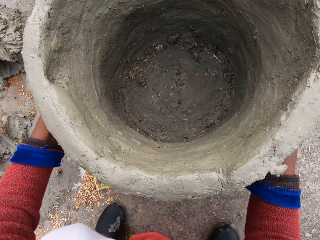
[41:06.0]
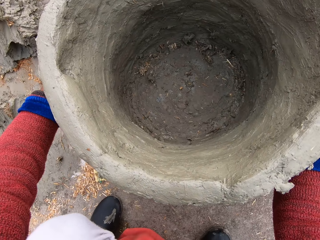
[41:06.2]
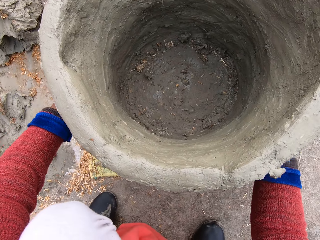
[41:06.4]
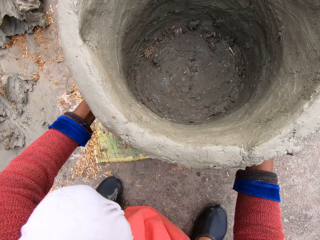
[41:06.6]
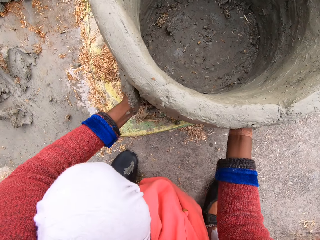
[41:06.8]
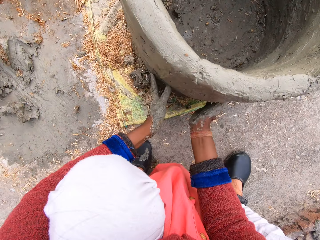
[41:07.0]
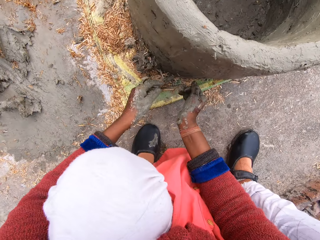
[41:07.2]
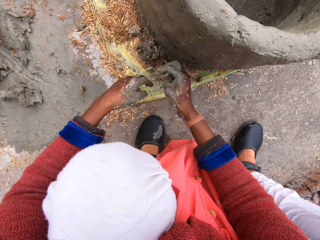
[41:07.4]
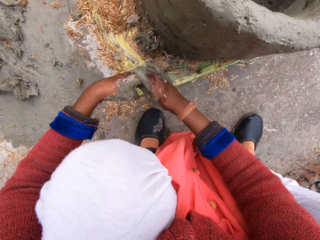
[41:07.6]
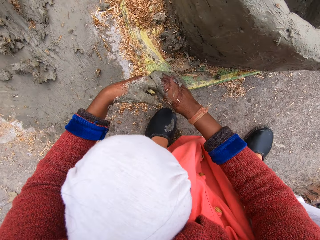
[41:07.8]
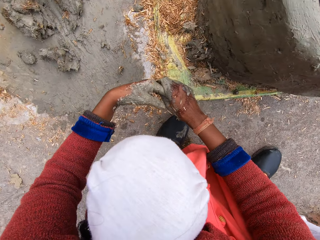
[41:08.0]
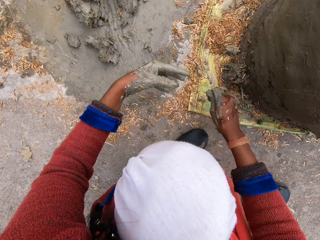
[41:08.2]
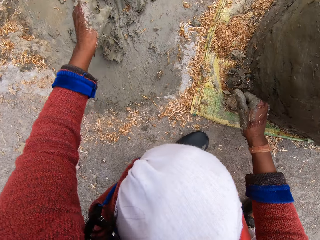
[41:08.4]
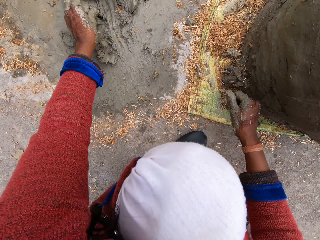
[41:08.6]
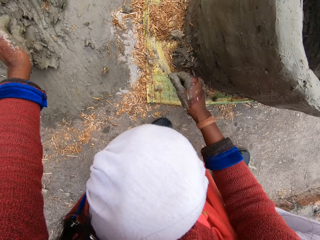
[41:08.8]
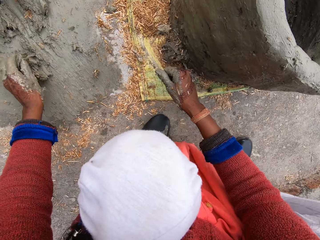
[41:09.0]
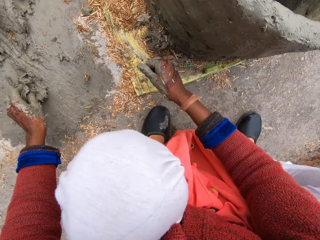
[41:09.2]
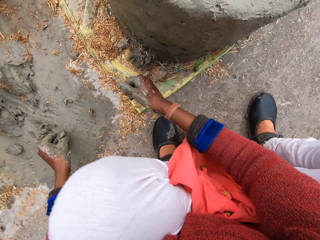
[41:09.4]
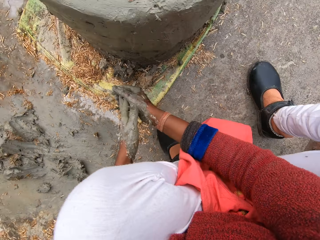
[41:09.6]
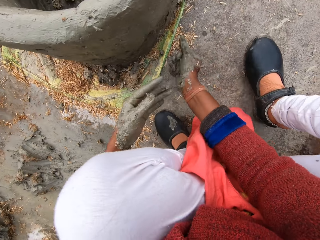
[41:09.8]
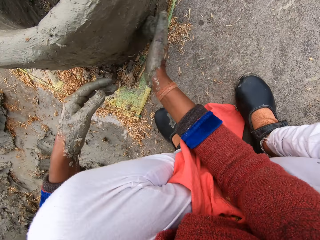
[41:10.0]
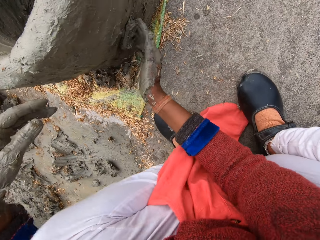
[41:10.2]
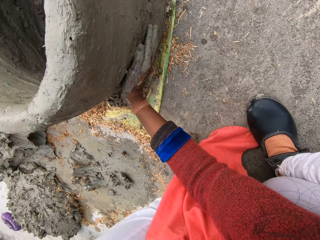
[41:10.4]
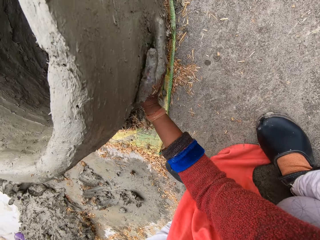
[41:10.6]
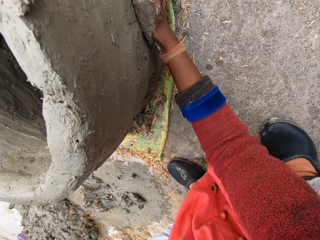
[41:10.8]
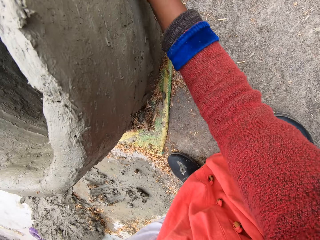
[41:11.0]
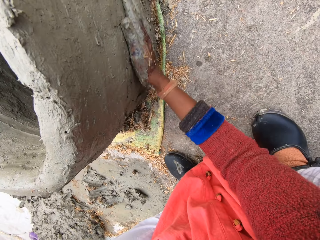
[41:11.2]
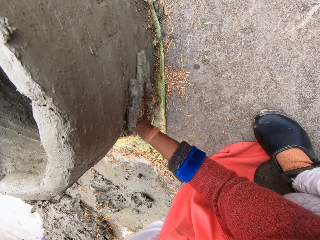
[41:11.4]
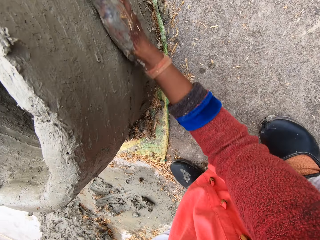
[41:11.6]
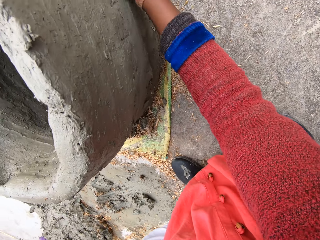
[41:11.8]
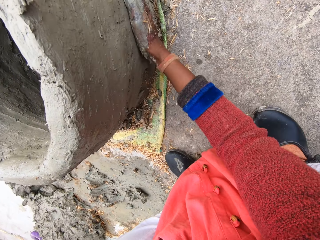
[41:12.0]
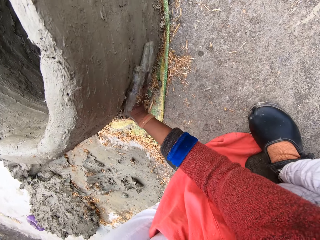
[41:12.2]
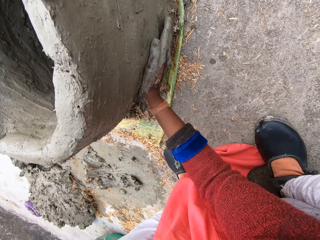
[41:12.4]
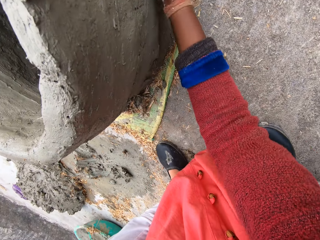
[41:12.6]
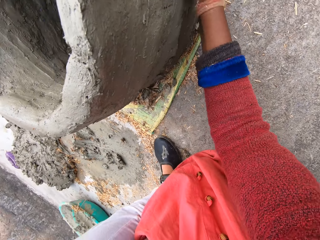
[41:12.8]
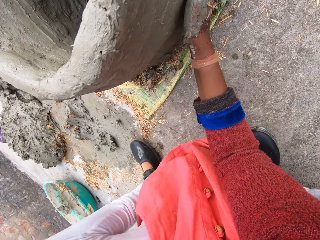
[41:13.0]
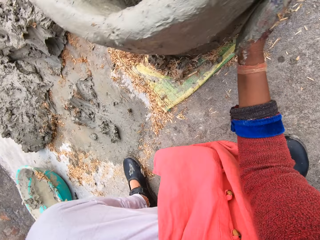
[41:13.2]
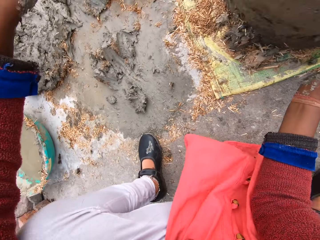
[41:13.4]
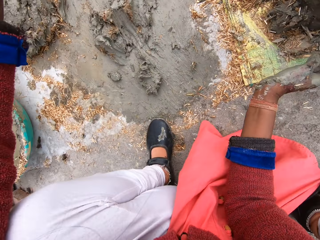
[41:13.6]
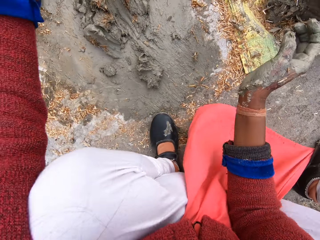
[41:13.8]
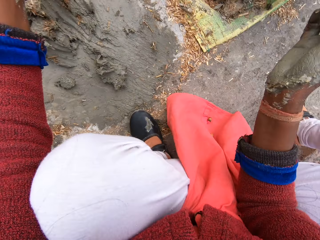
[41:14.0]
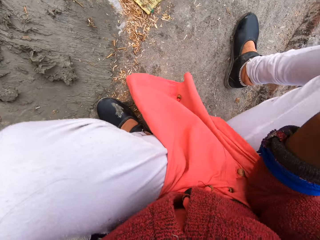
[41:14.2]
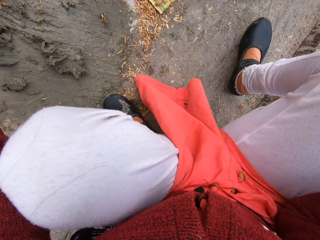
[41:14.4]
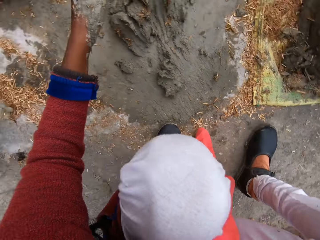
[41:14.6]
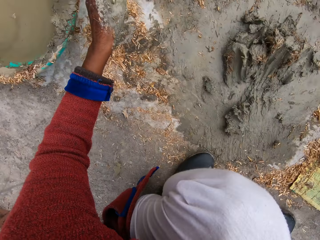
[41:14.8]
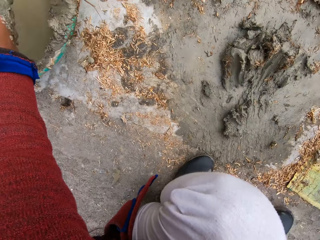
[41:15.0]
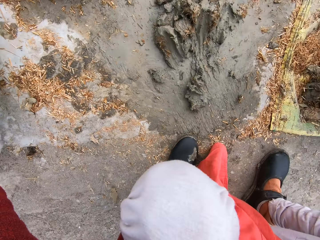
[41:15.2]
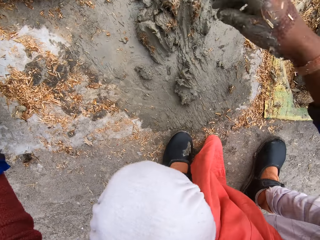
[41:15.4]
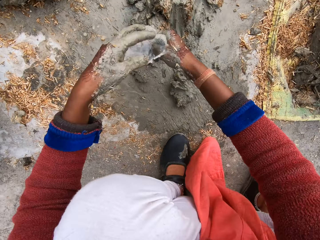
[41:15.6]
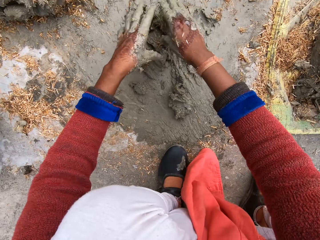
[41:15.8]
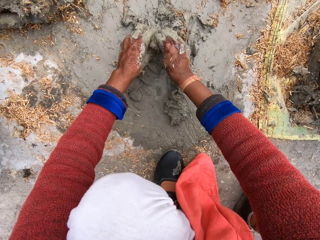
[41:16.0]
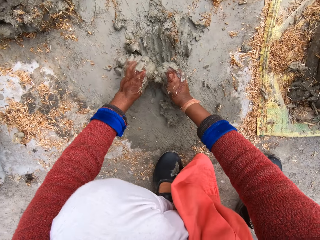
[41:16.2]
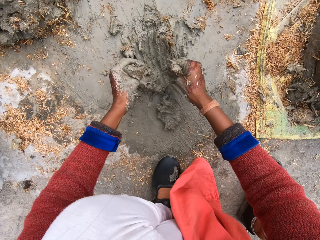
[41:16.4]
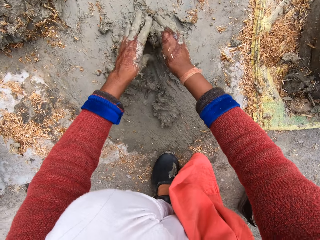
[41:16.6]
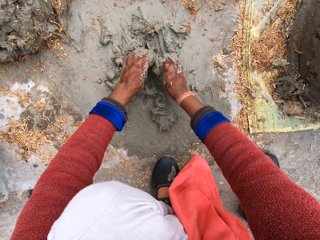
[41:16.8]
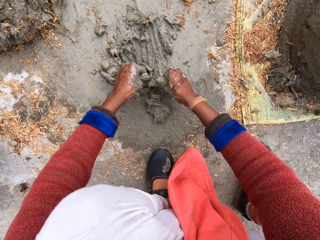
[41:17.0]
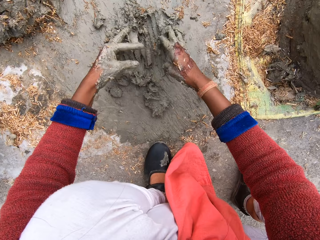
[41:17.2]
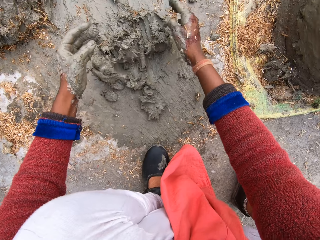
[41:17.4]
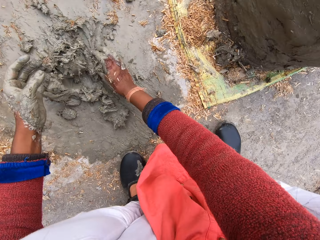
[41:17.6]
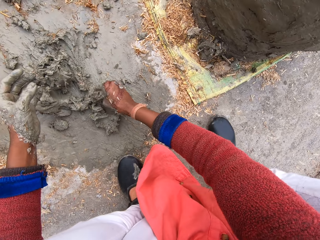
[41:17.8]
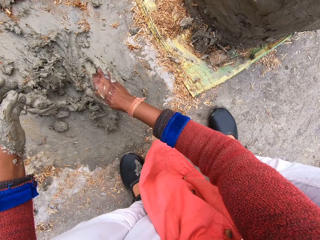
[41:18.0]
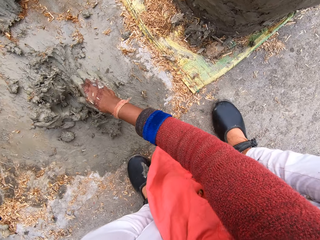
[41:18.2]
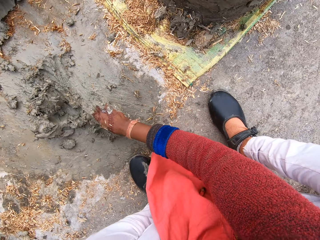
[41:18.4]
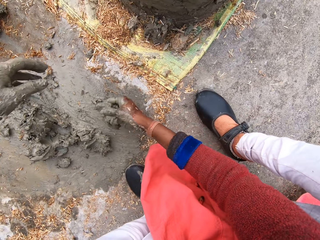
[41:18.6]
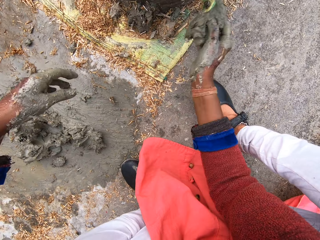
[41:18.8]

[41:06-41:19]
The camera wearer removes some mortar from her left hand. She takes some mortar mix from the mortar mix on the ground. She passes the mortar mix to her right hand. She adds mortar to the flower pot. She makes something with mud. She smoothens the flower pot. She dips her left hand in the container of water beside her. She takes out some mortar mix from the mortar mix on the ground.

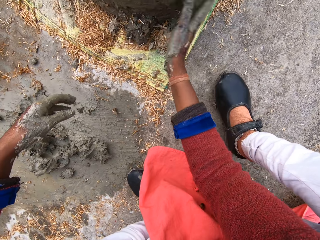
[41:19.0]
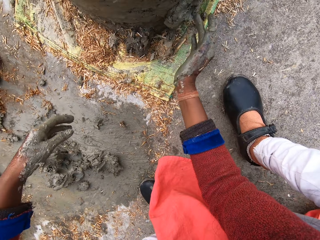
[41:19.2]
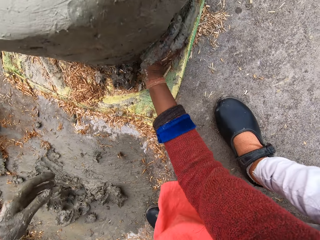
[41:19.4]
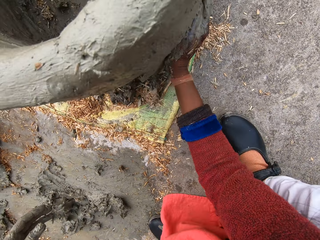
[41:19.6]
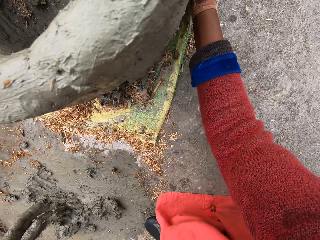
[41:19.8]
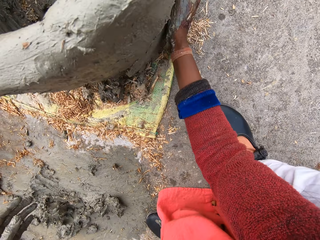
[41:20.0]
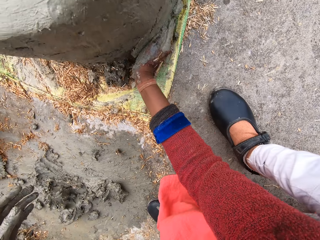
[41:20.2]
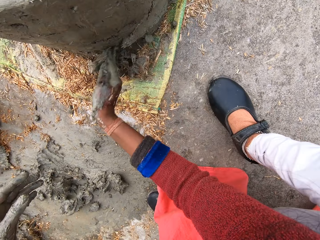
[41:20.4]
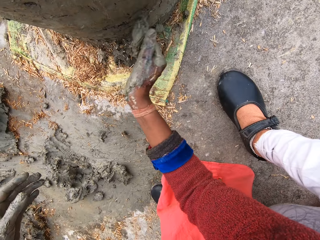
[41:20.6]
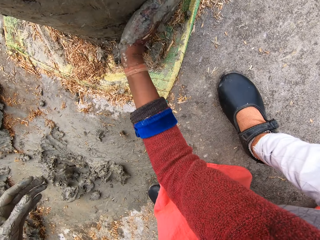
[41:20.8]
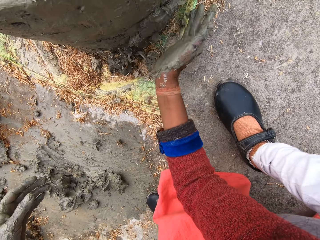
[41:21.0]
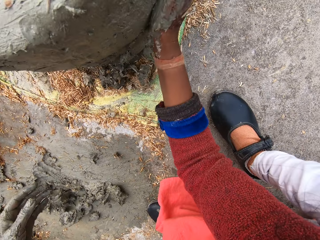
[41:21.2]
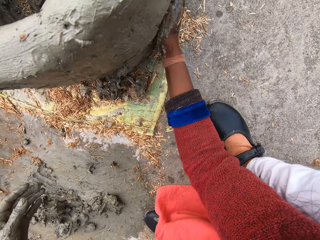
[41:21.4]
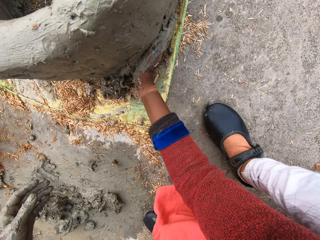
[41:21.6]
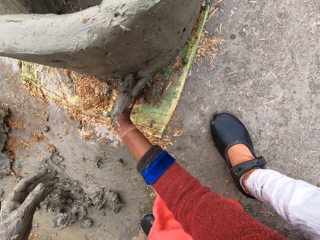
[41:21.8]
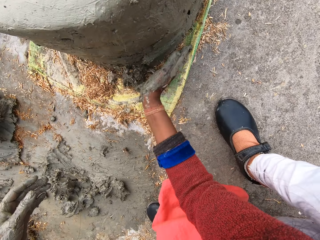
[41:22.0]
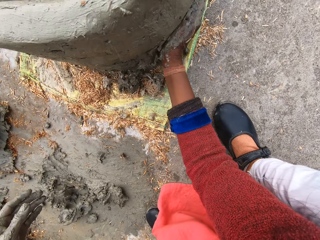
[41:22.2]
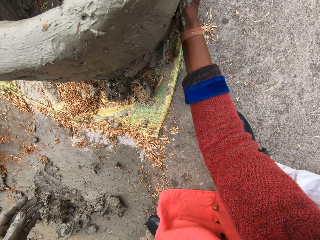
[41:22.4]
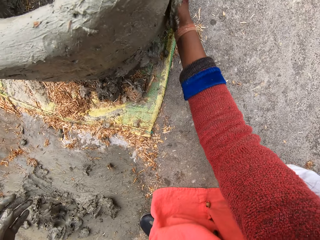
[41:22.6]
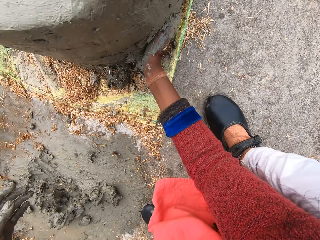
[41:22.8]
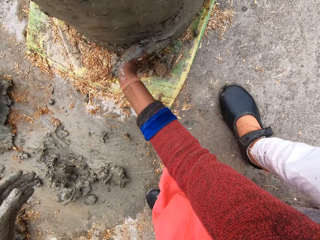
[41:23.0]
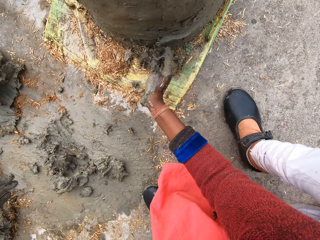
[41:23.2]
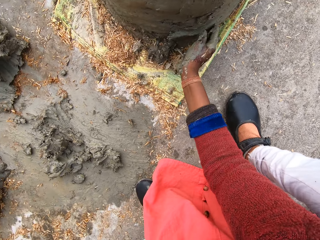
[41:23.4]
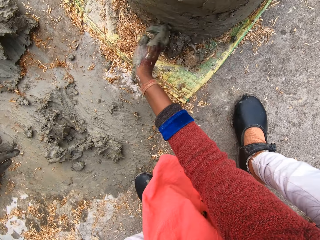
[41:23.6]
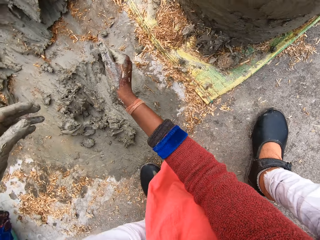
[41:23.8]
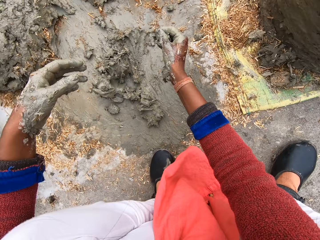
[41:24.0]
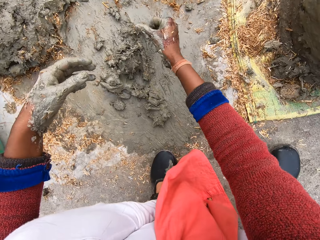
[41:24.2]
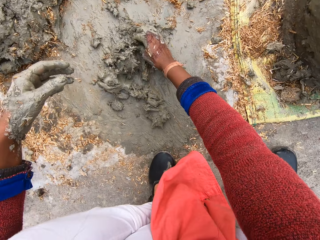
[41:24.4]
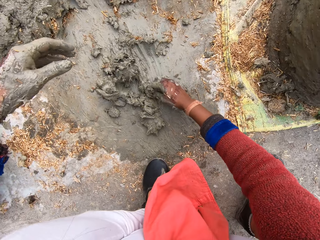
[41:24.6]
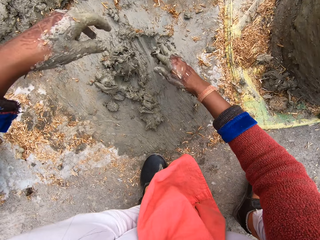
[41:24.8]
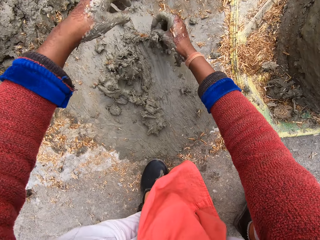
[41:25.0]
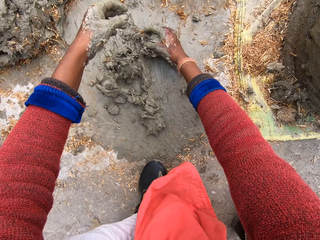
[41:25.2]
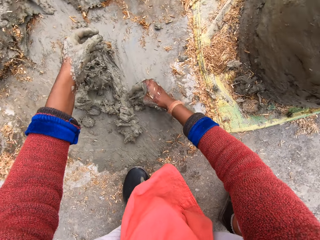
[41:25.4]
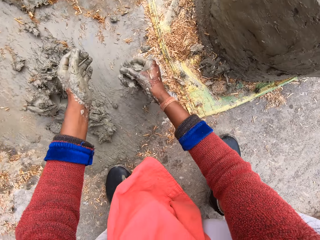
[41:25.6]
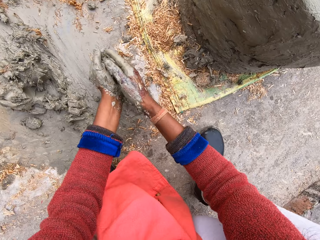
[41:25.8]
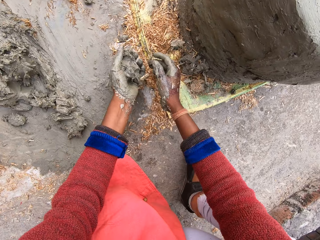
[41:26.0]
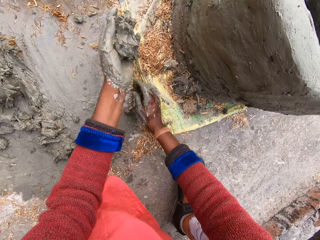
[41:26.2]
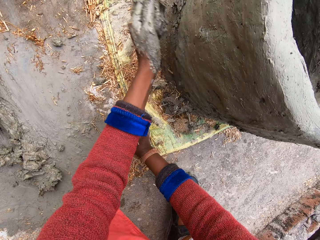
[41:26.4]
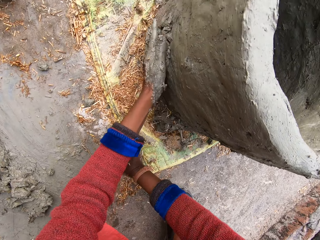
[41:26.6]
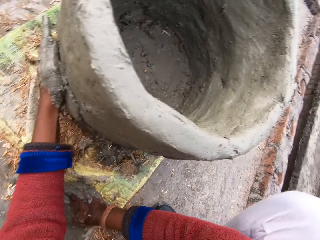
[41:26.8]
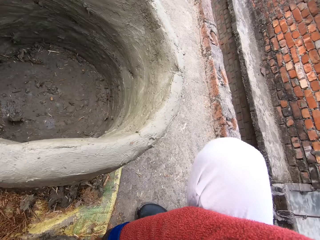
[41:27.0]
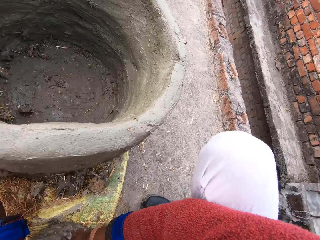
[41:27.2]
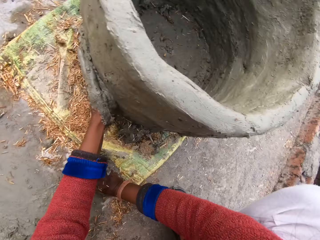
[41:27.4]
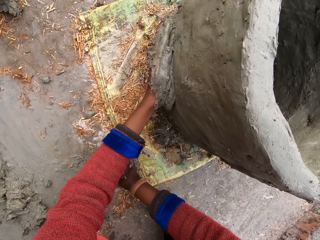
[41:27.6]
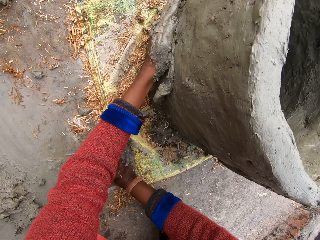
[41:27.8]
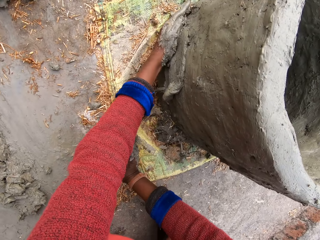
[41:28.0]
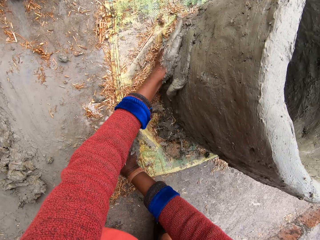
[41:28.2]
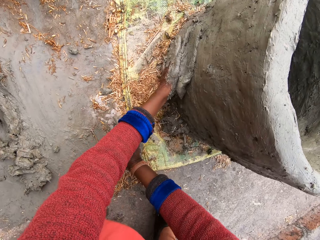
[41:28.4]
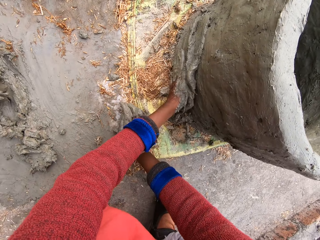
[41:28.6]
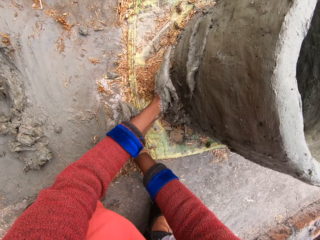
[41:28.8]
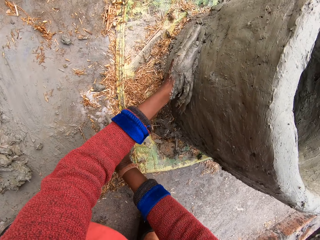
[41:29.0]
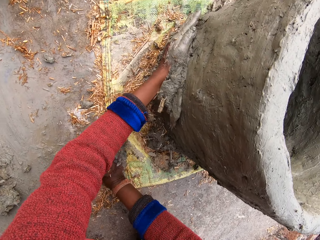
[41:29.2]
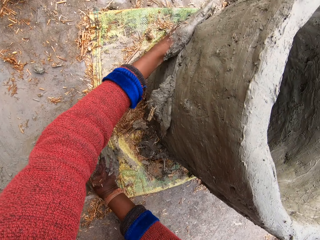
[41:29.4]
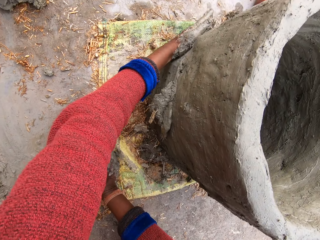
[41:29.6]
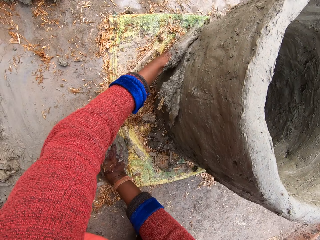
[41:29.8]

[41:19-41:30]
The camera wearer adds mortar to the flower pot. She makes something with mud. She smoothens the flower pot. She takes out some mortar mix from the mortar mix on the ground. She passes the mortar mix to her left hand. She molds the flower pot with the mortar mix.
